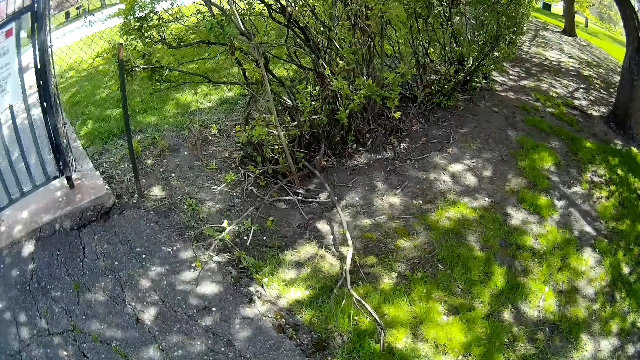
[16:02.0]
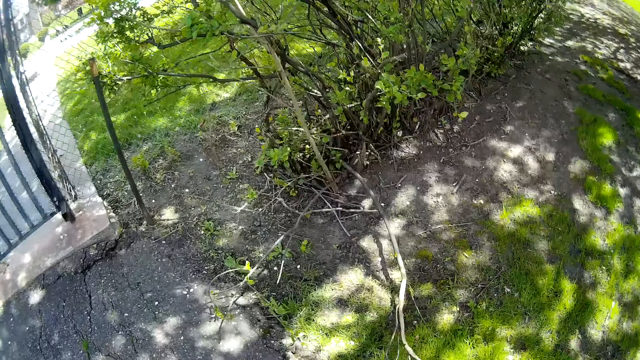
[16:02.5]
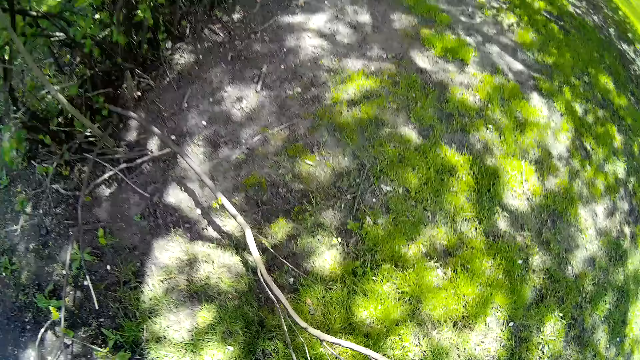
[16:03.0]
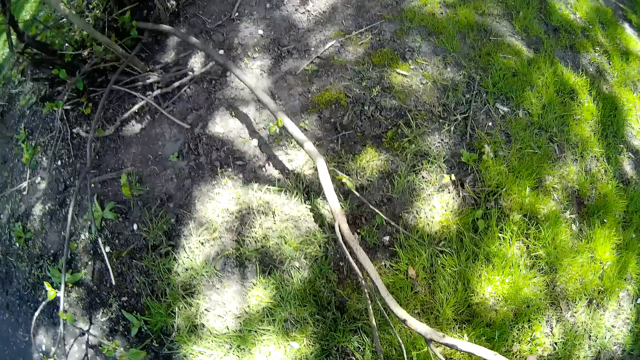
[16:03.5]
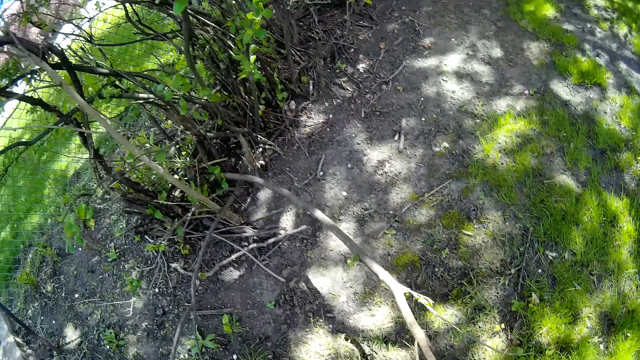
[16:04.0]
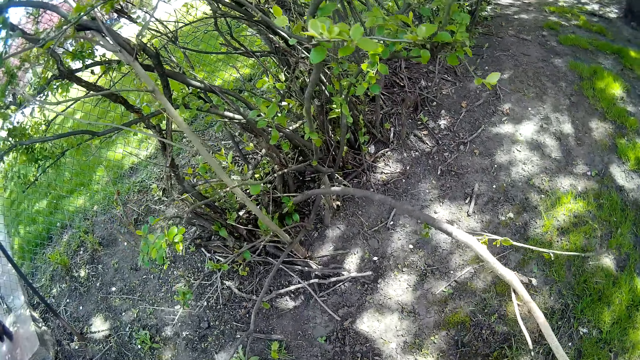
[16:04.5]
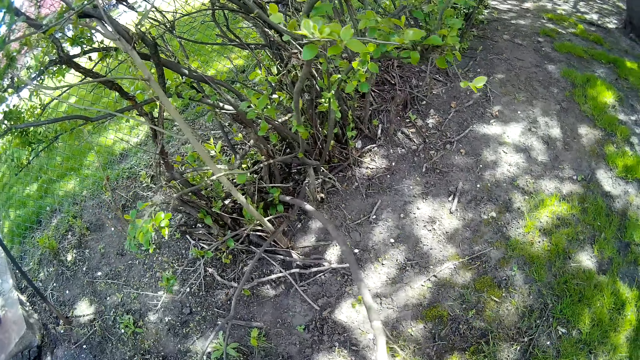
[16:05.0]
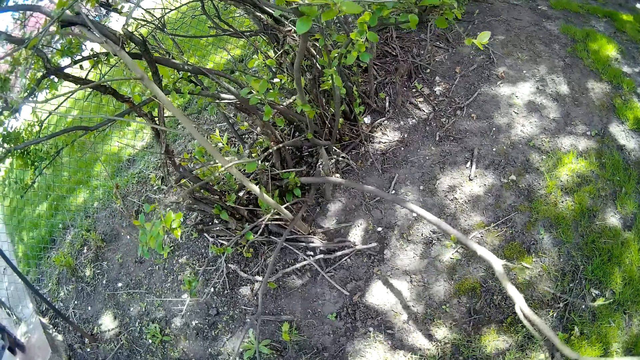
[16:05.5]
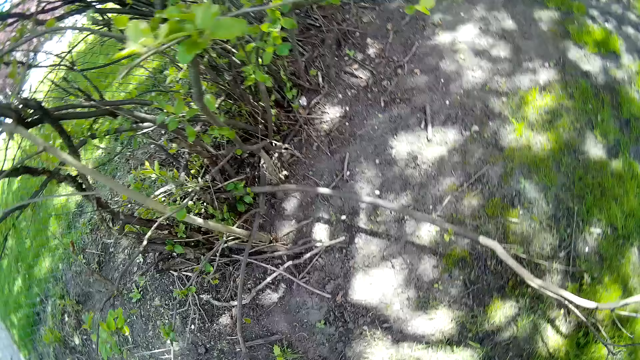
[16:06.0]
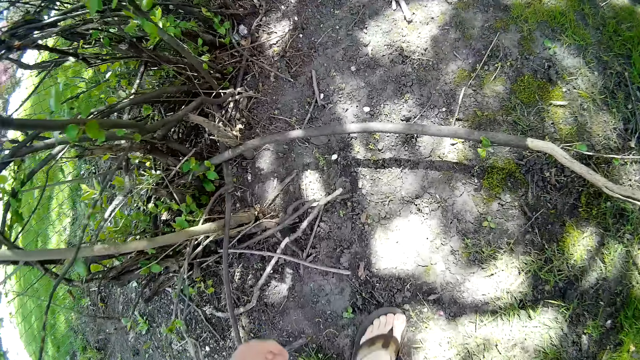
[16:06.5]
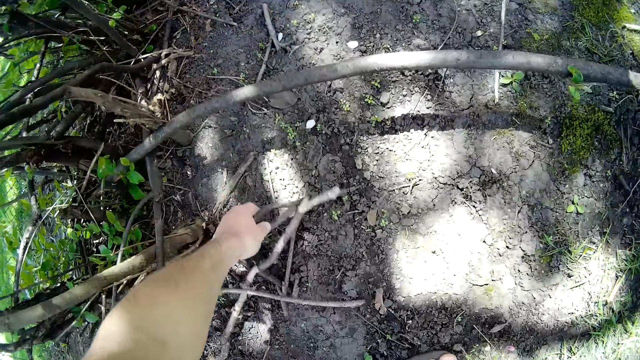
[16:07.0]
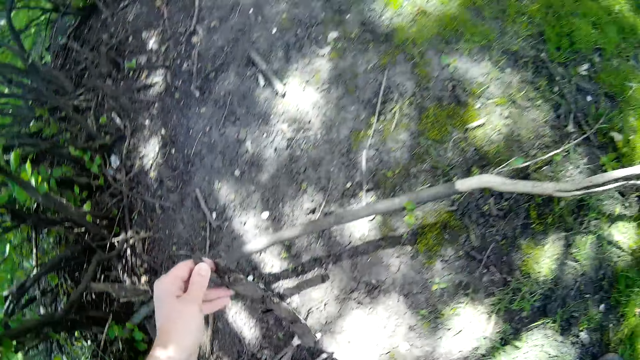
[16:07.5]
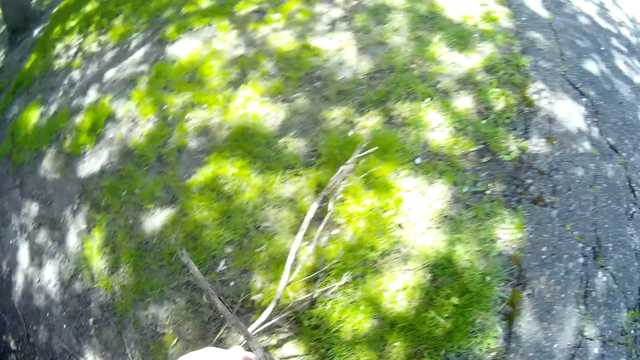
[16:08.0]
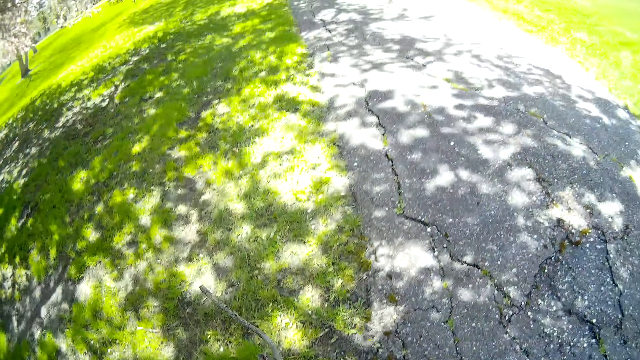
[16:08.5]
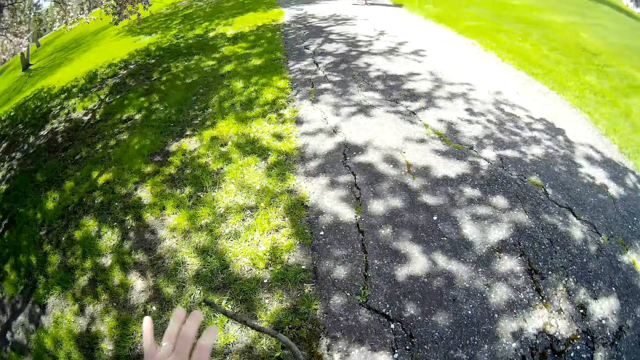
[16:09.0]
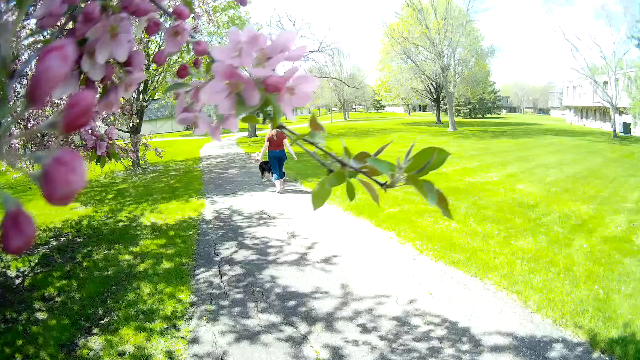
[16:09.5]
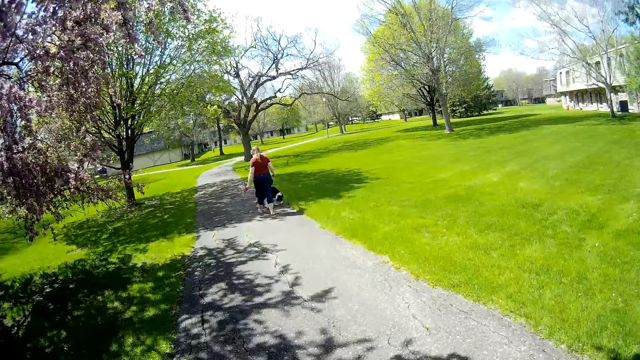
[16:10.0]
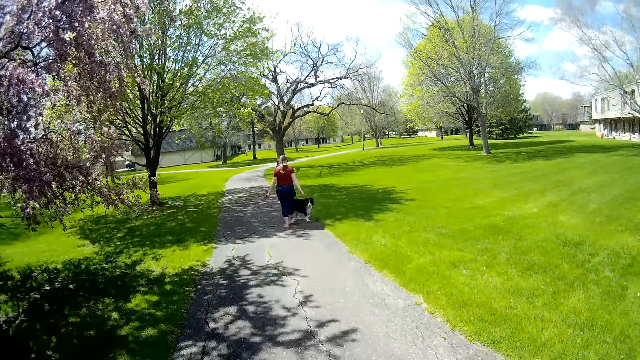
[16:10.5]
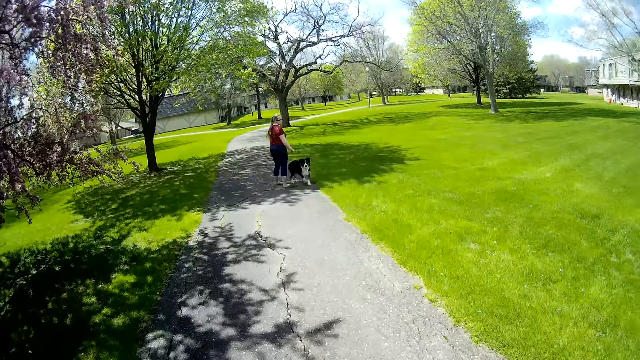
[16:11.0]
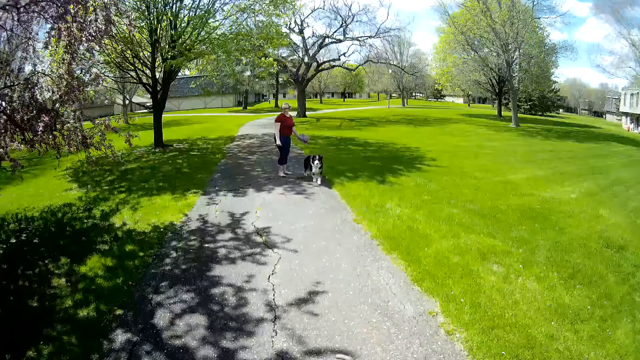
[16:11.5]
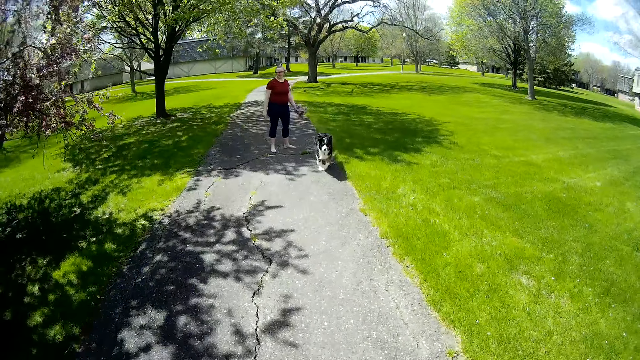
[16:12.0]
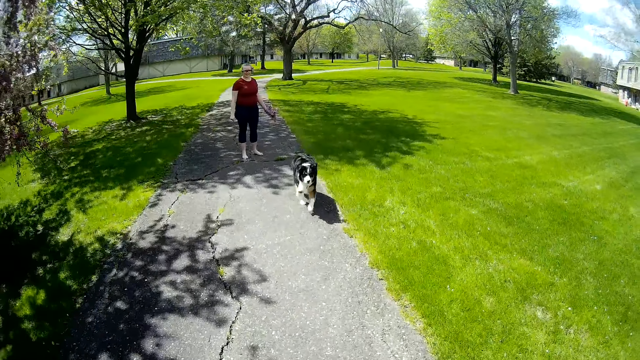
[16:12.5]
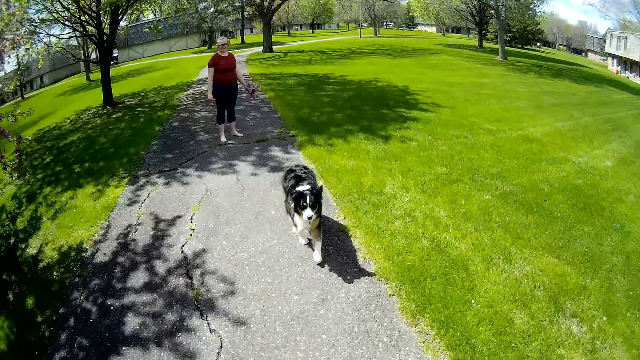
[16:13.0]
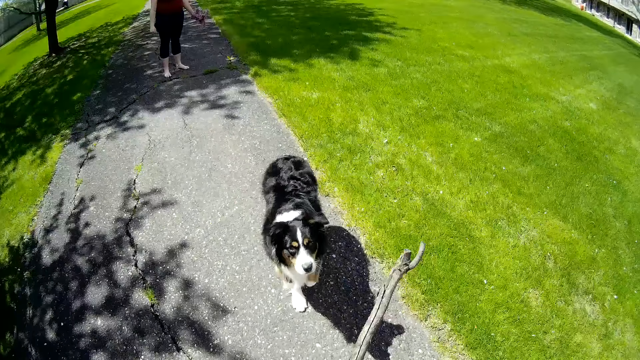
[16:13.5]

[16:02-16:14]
The camera wearer picks up a stick. He drops the stick. He picks a tree branch from the ground with his left hand. He breaks the tree branch with both hands. He walks around the compound. He interacts with the dog.

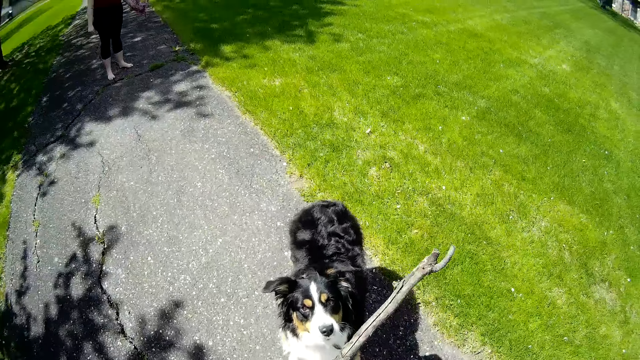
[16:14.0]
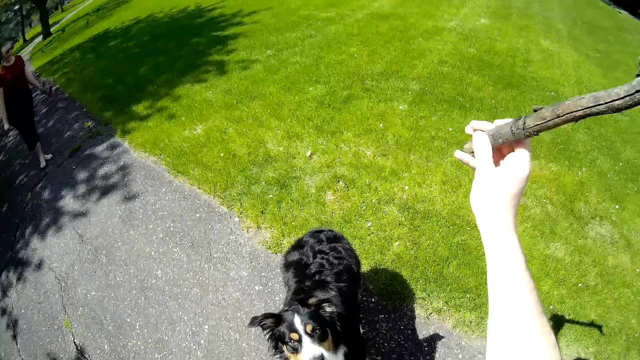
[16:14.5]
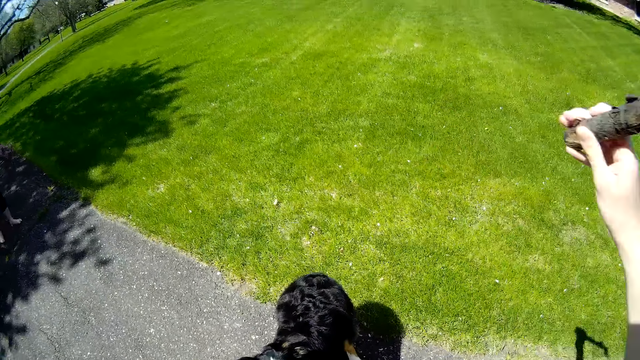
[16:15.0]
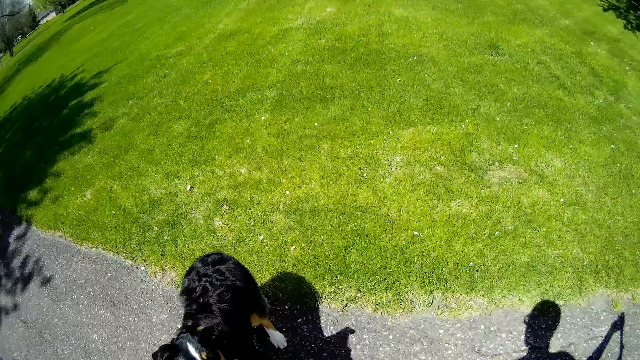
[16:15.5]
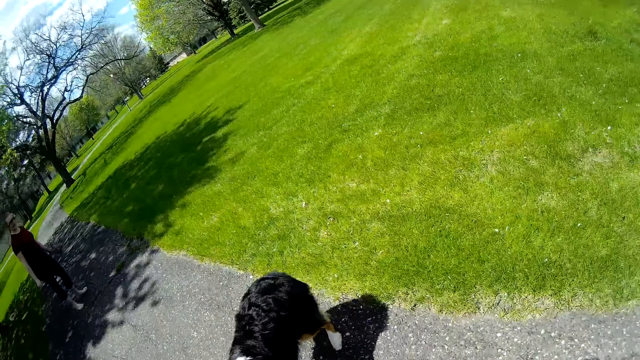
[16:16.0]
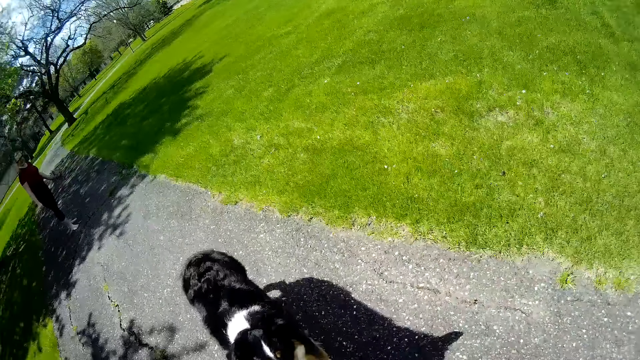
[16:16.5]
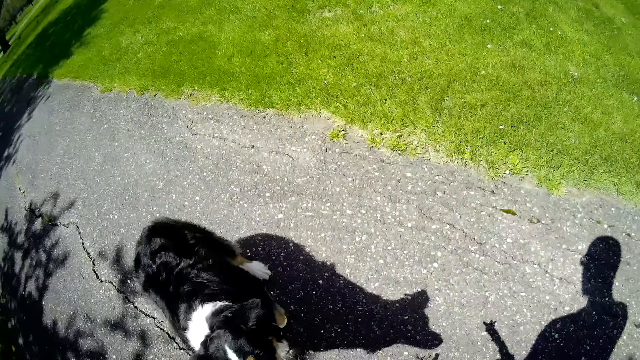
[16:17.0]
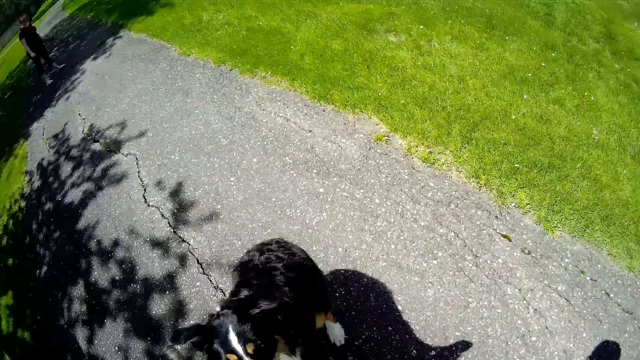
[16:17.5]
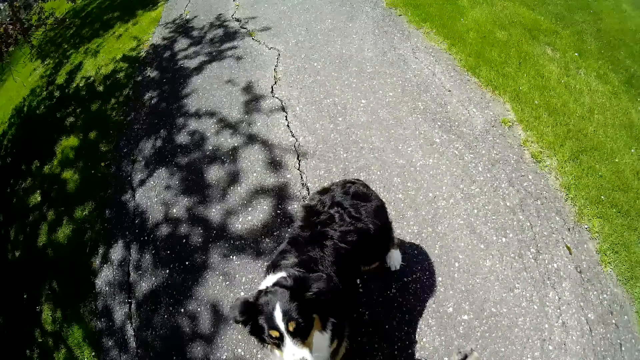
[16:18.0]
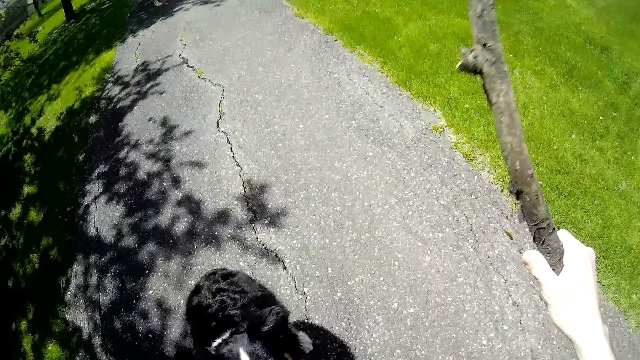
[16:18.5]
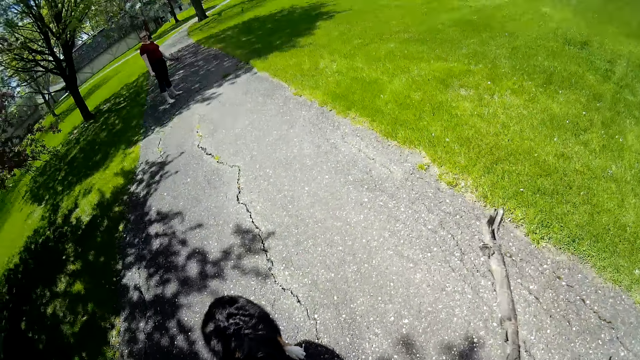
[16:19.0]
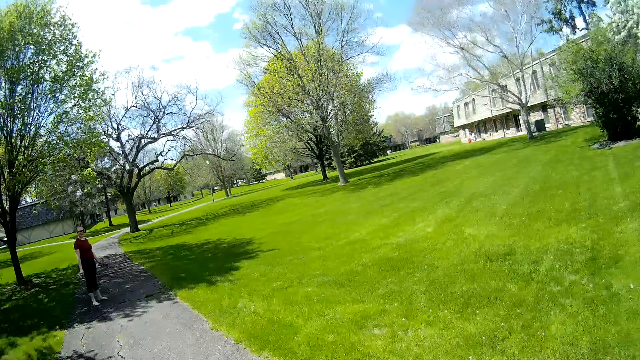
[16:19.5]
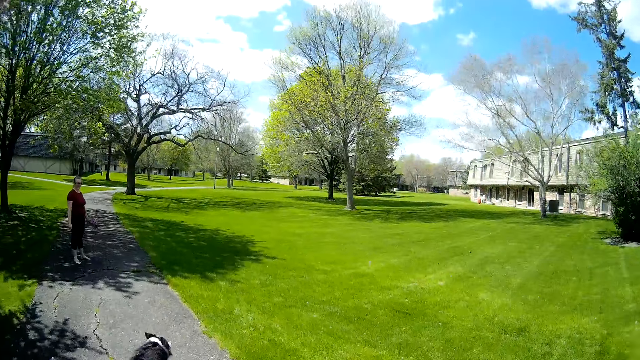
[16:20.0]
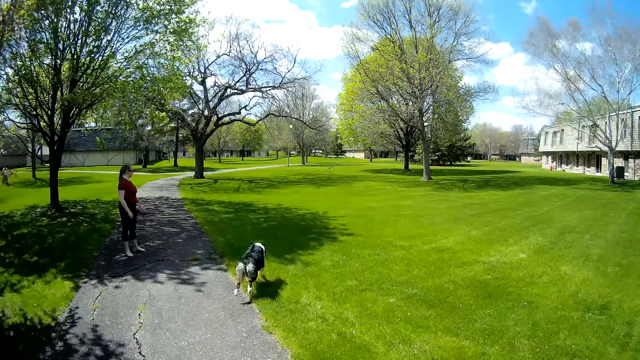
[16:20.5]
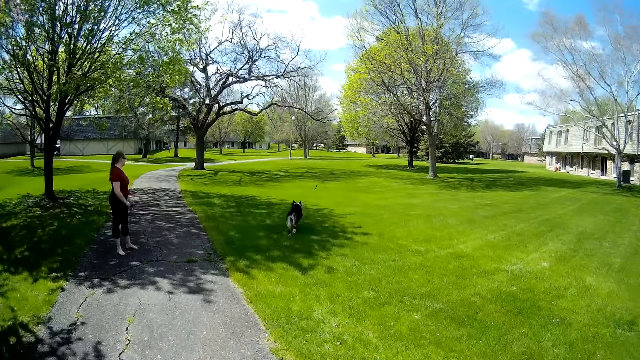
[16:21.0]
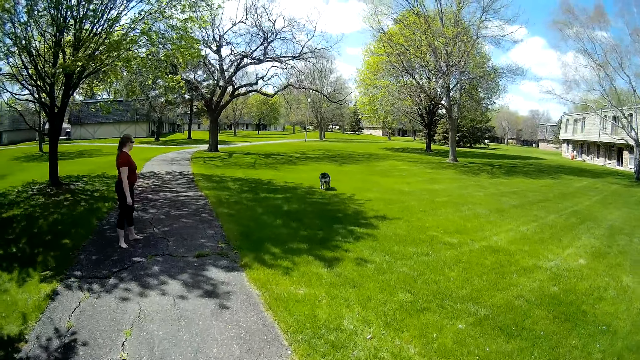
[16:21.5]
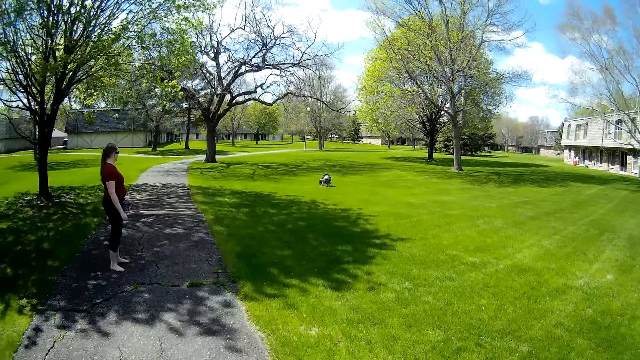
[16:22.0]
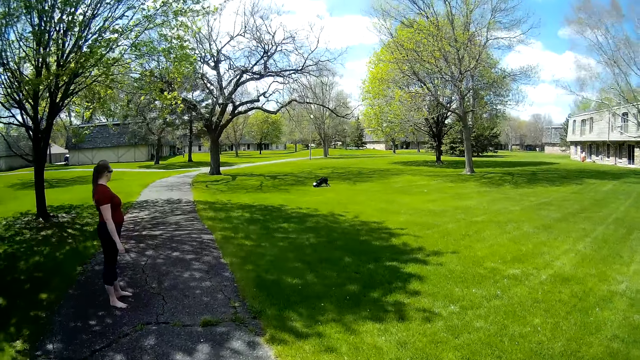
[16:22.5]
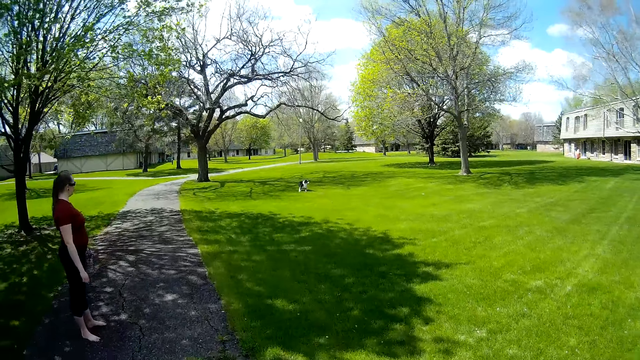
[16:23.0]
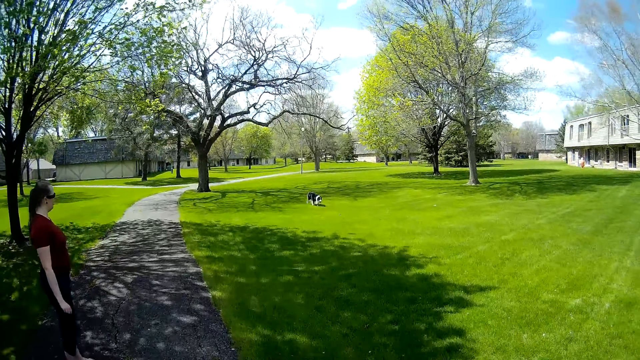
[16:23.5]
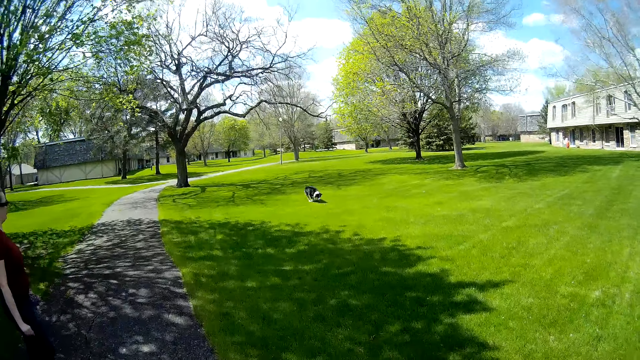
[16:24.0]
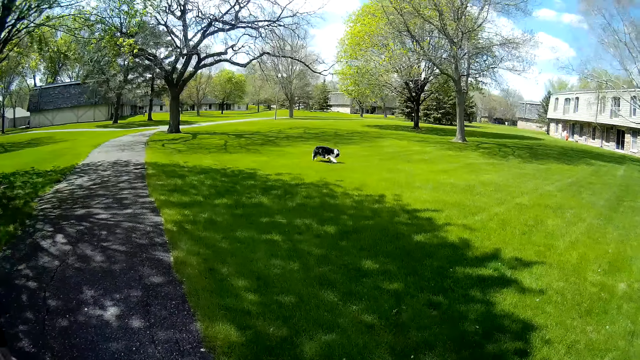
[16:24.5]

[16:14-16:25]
The camera wearer plays with the dog. He throws the tree branch onto the lawn with his right hand. The dog runs on the lawn. The camera wearer interacts with the dog. He walks around the compound.
